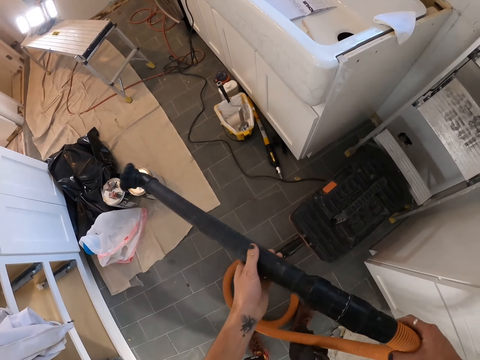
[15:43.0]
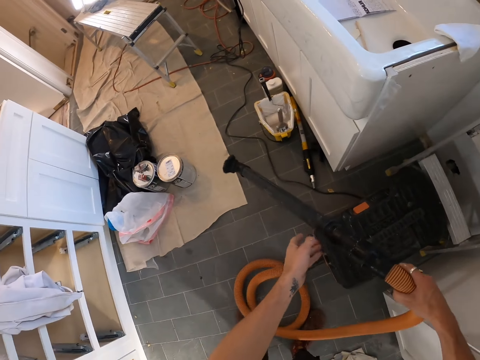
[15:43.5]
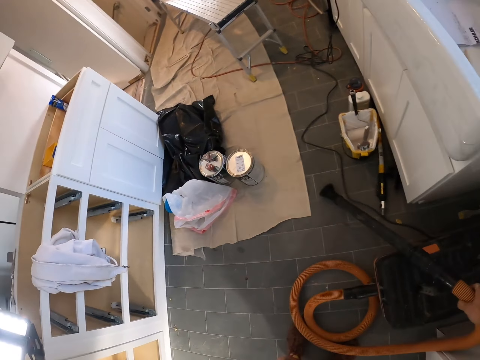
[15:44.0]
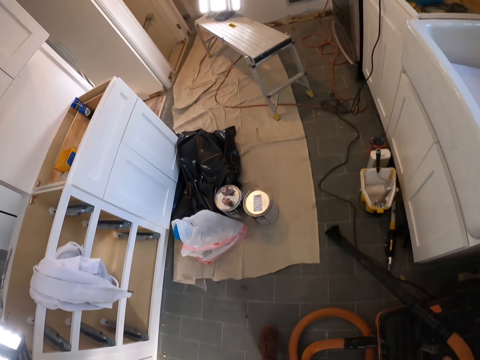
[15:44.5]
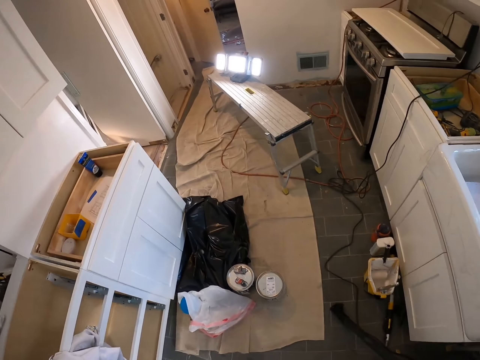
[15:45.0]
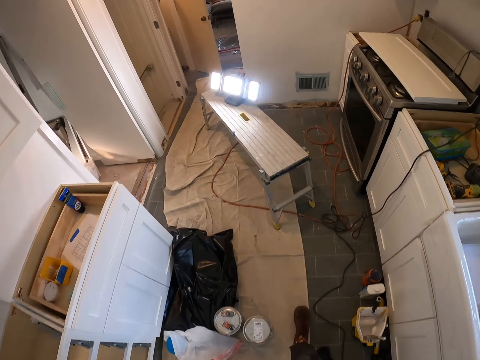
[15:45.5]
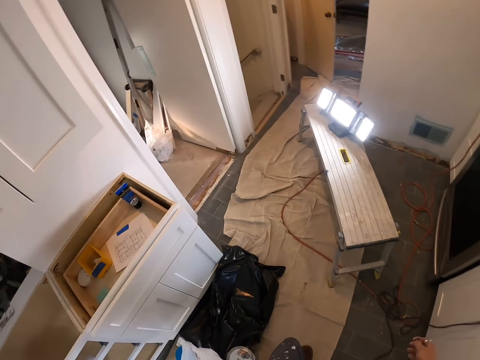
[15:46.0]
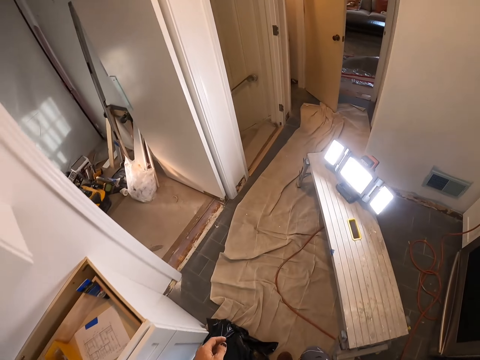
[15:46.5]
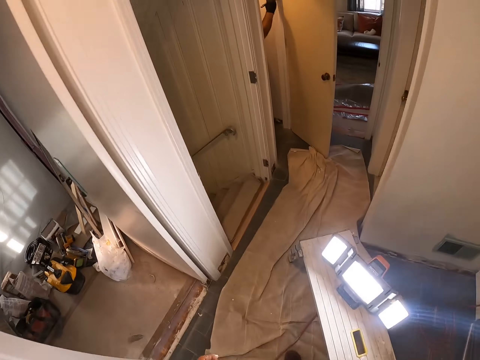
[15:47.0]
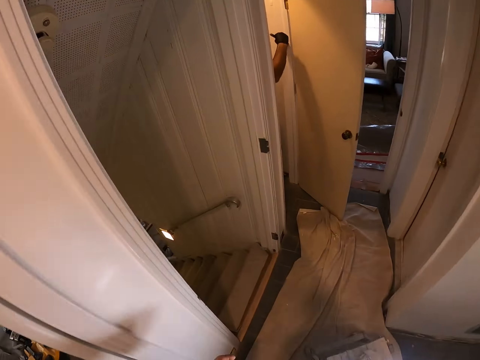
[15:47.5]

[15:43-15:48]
The camera wearer puts the automotive battery aside. They walk around the house.
